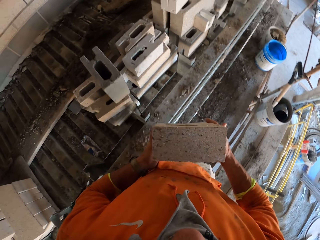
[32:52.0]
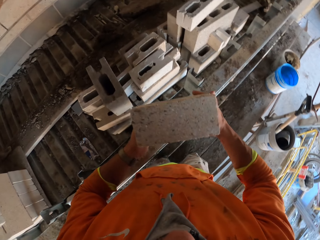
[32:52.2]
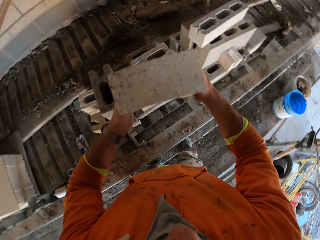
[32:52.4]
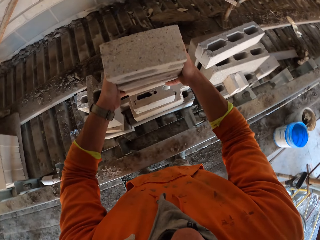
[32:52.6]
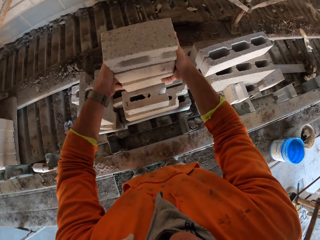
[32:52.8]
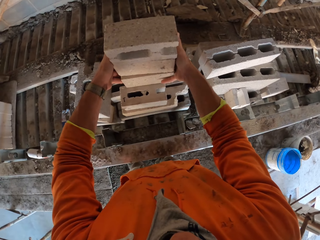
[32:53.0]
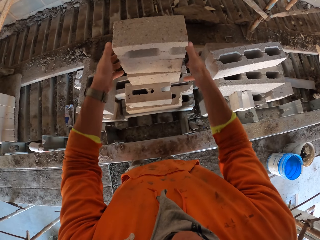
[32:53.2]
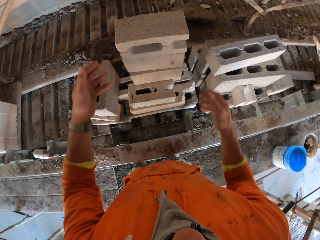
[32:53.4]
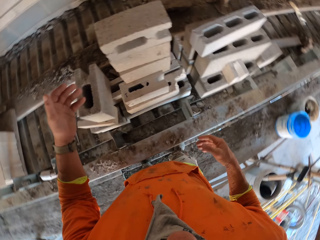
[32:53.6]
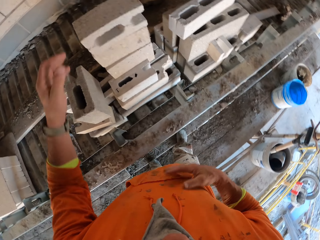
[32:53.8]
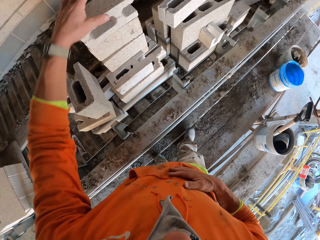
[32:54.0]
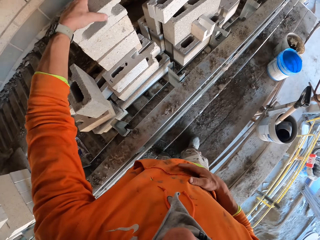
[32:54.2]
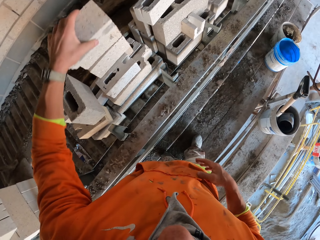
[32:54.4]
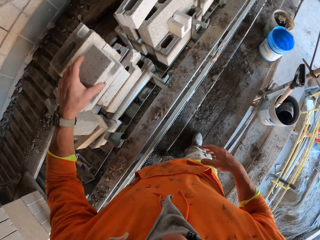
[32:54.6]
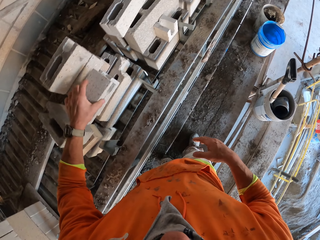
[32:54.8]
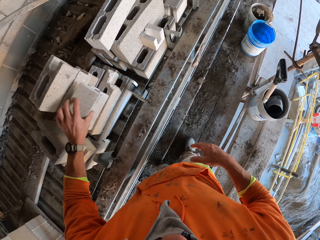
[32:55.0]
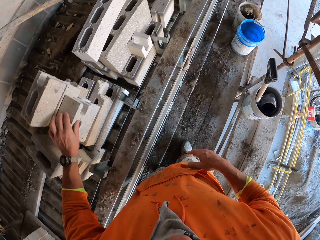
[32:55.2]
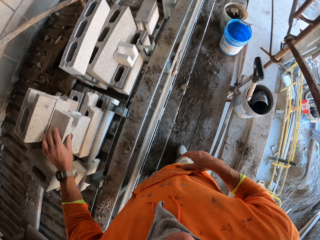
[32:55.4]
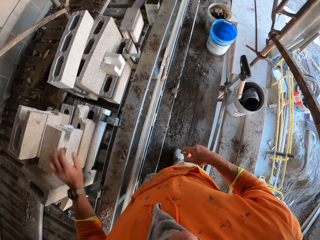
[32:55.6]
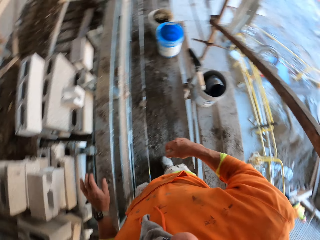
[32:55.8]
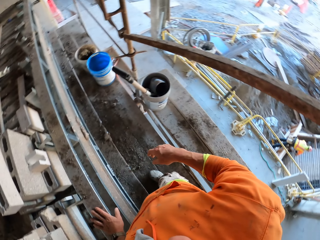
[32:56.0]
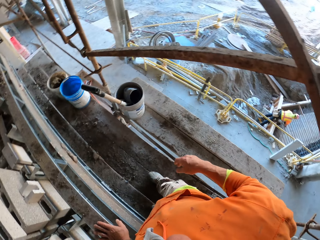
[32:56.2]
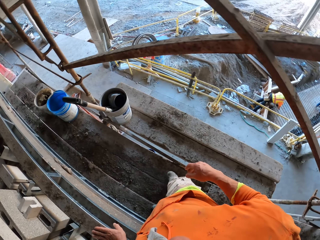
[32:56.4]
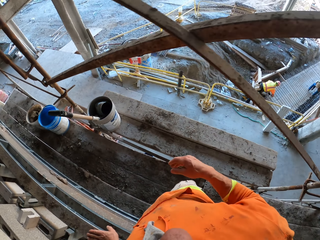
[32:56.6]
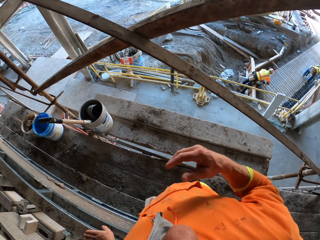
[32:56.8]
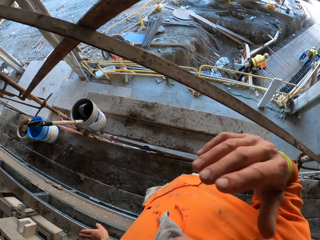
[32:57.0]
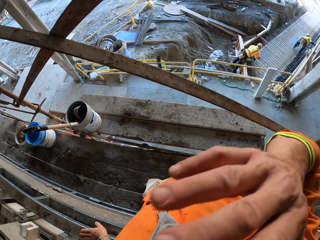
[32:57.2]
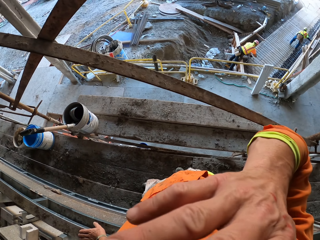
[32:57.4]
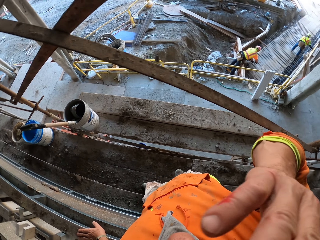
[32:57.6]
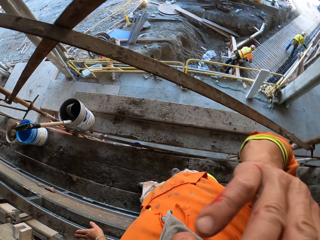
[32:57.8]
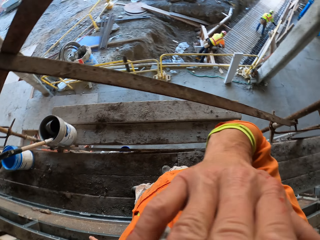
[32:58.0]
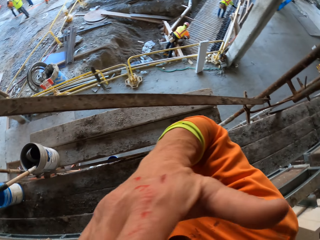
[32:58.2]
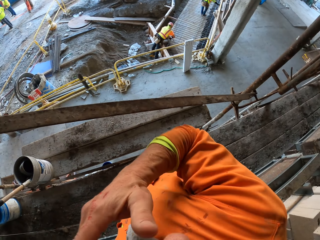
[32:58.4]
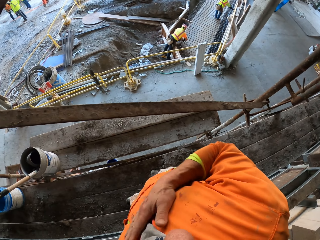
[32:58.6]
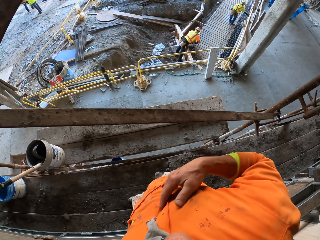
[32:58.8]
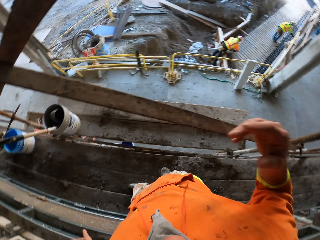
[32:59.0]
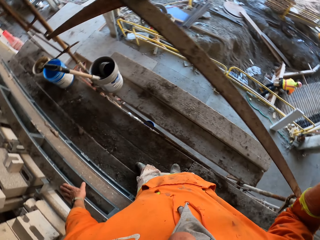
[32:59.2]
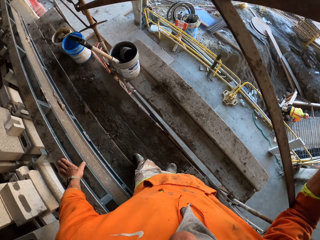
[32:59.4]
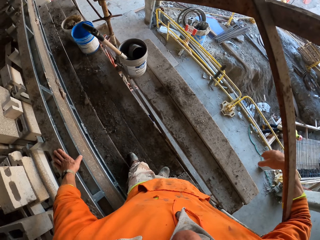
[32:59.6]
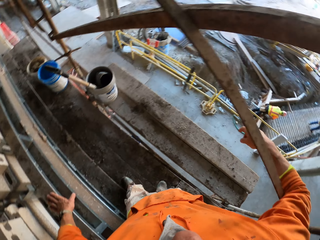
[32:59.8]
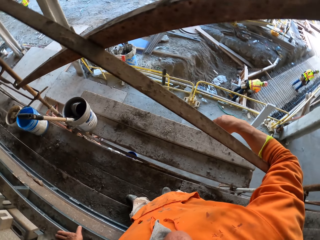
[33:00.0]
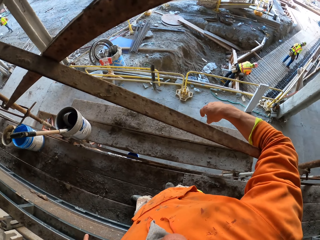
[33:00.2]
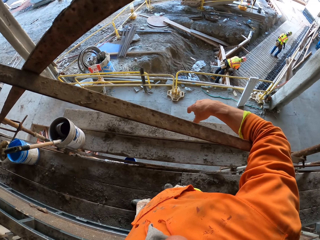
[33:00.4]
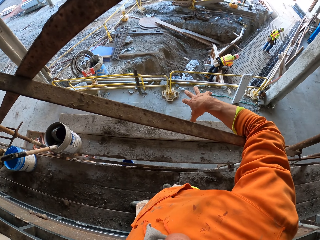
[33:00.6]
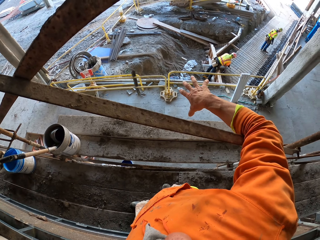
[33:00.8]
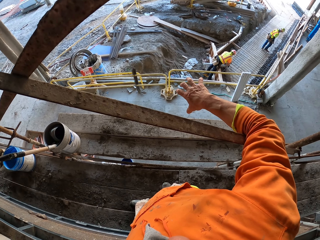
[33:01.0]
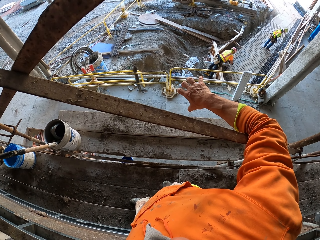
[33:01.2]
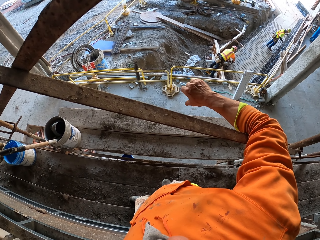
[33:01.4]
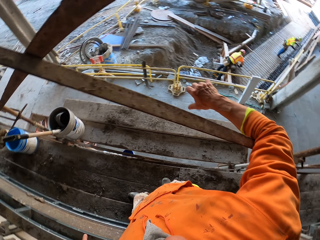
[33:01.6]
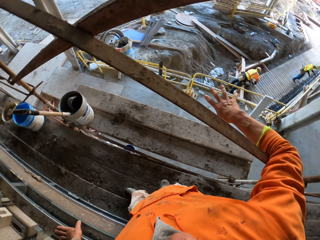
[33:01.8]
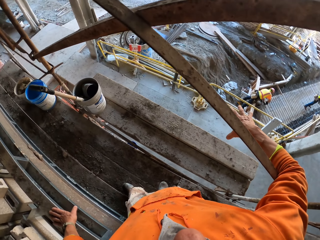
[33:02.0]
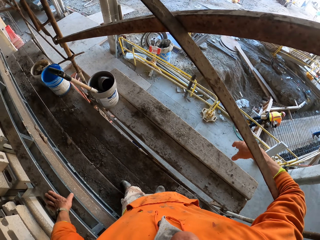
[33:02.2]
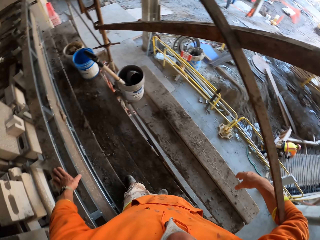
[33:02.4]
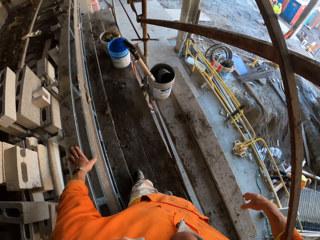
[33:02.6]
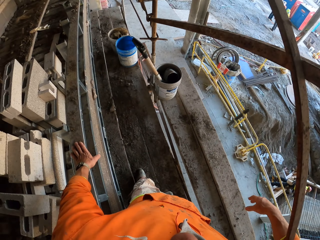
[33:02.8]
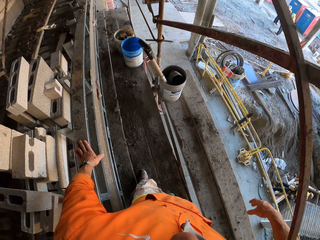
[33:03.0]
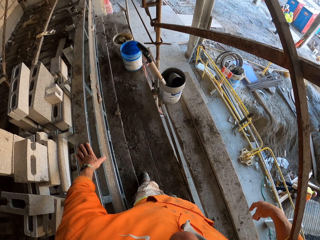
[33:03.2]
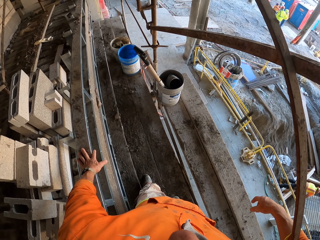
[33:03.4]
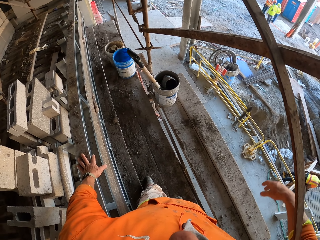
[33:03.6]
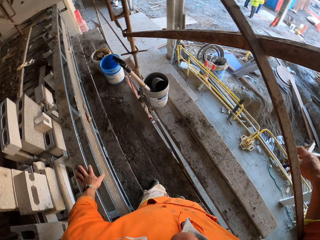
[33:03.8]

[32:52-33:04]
The camera wearer places the bricks on other bricks. He picks a block, piles the block, turns around, and looks around. He touches his face. He lifts the right hand. A man works on the other side. The camera wearer looks around. He rests a hand on the scaffolding. He stretches a hand and moves the fingers.

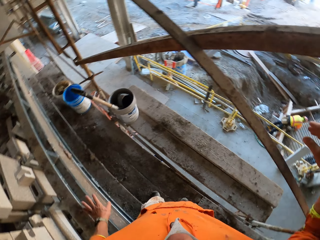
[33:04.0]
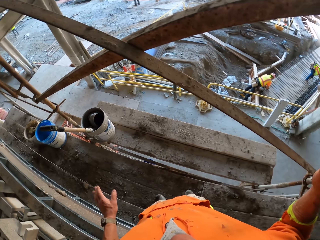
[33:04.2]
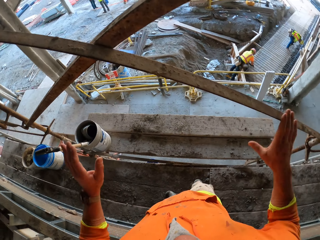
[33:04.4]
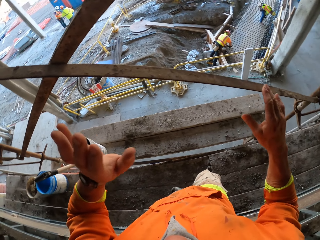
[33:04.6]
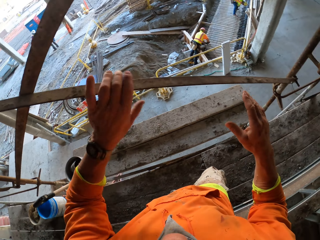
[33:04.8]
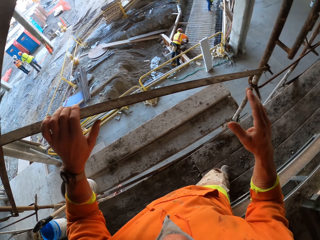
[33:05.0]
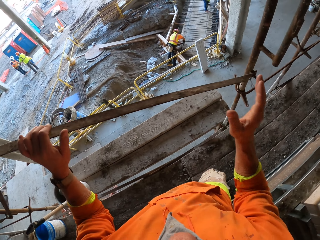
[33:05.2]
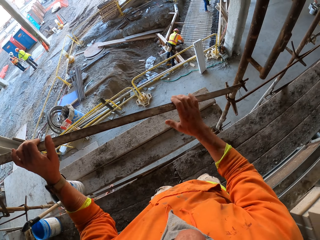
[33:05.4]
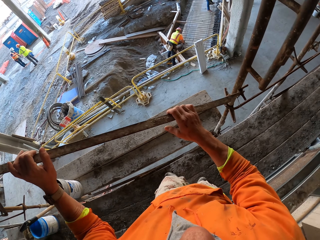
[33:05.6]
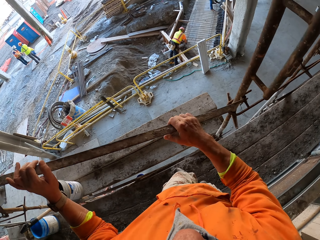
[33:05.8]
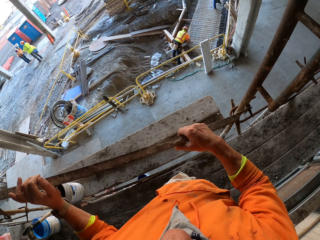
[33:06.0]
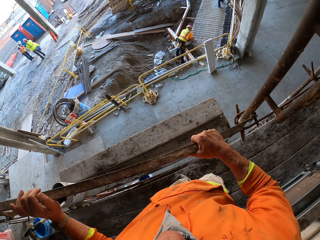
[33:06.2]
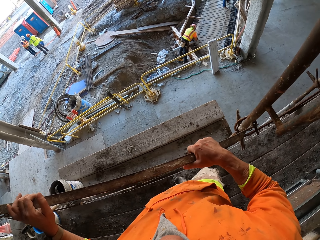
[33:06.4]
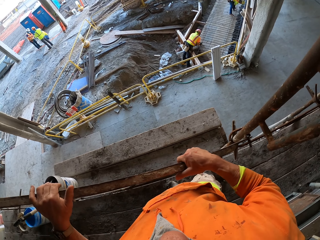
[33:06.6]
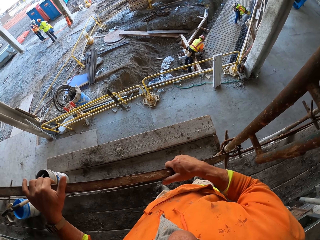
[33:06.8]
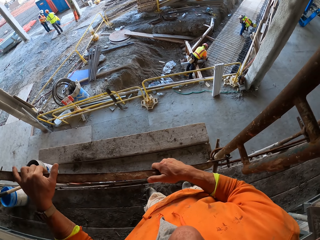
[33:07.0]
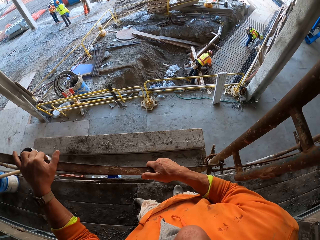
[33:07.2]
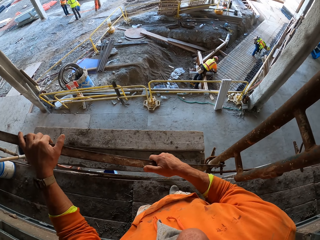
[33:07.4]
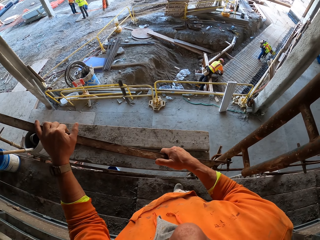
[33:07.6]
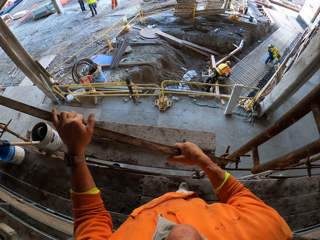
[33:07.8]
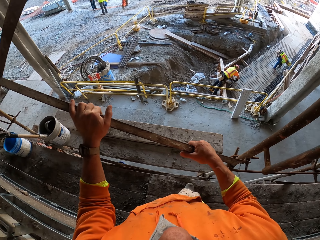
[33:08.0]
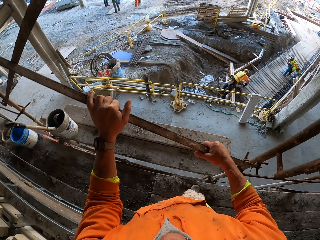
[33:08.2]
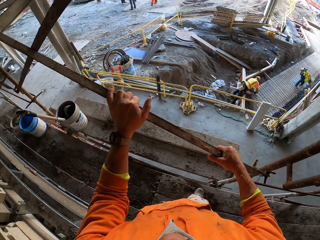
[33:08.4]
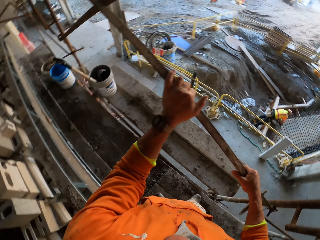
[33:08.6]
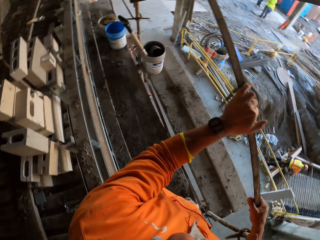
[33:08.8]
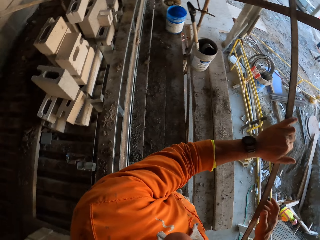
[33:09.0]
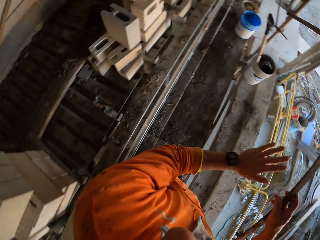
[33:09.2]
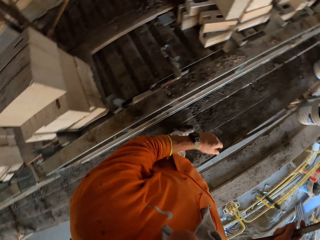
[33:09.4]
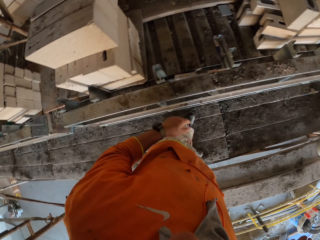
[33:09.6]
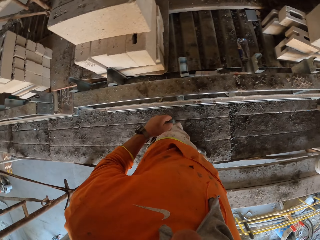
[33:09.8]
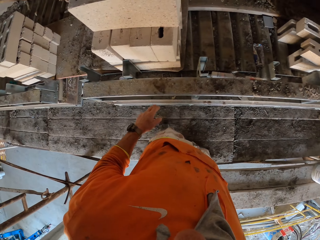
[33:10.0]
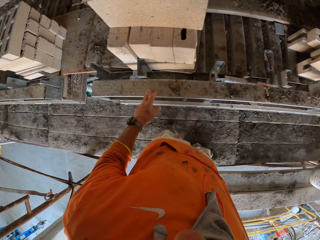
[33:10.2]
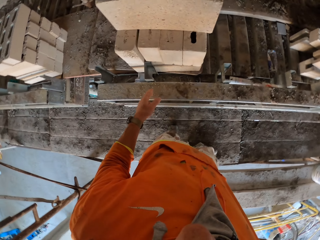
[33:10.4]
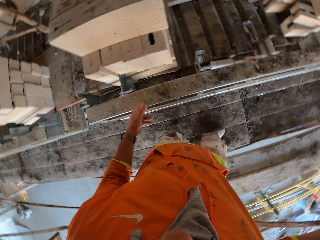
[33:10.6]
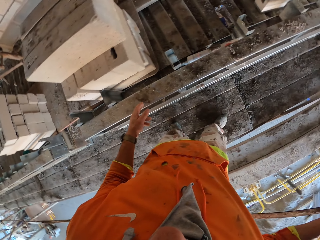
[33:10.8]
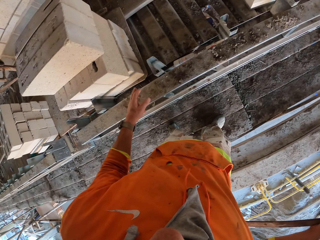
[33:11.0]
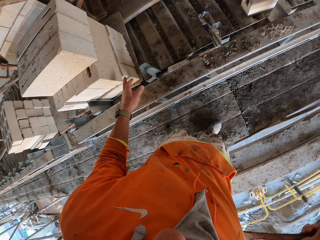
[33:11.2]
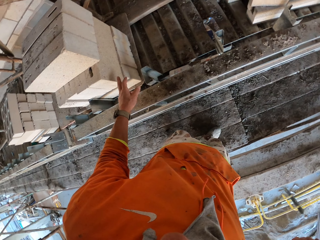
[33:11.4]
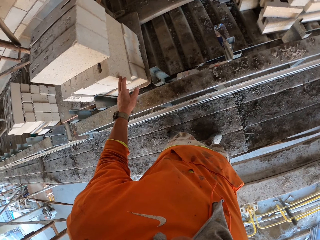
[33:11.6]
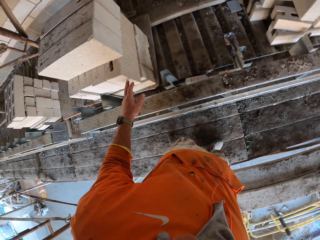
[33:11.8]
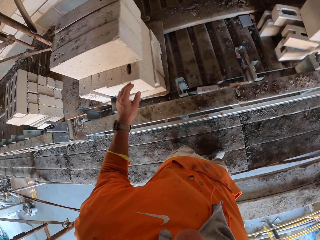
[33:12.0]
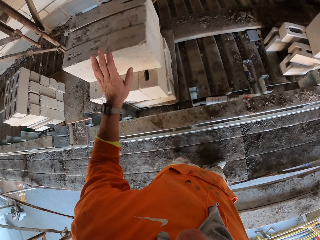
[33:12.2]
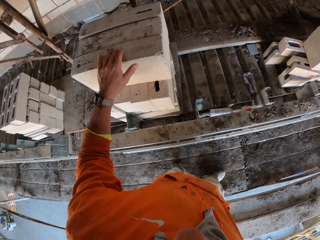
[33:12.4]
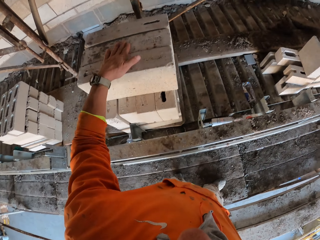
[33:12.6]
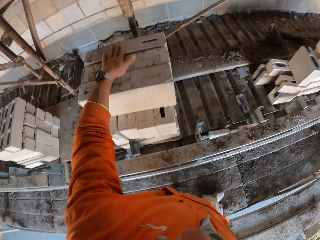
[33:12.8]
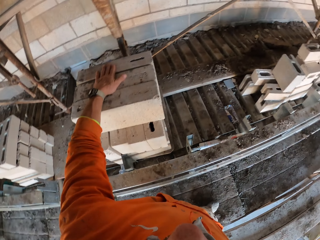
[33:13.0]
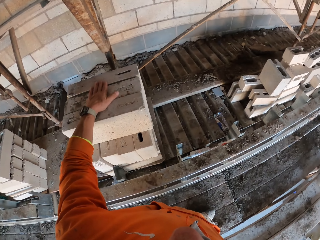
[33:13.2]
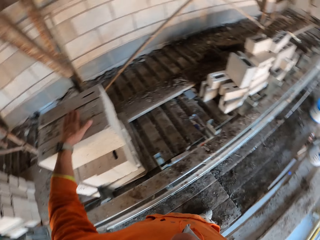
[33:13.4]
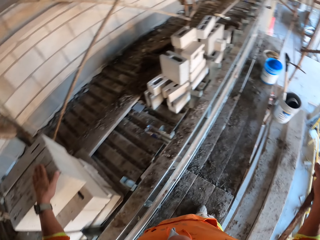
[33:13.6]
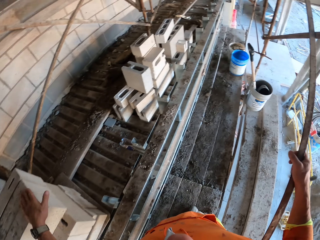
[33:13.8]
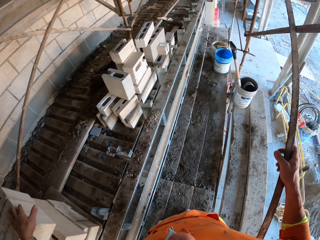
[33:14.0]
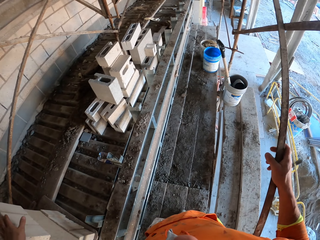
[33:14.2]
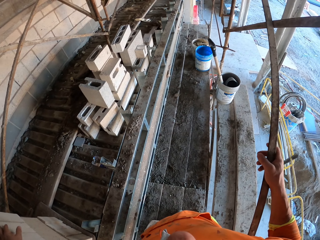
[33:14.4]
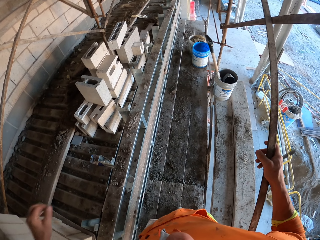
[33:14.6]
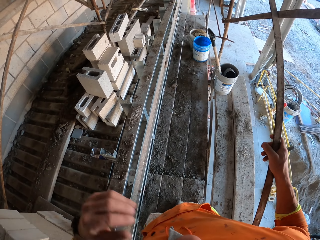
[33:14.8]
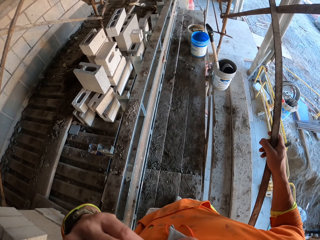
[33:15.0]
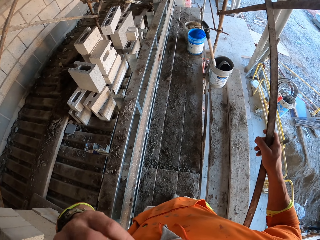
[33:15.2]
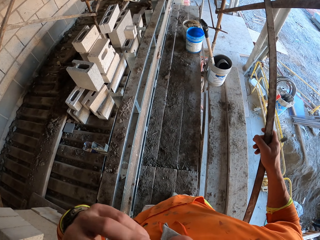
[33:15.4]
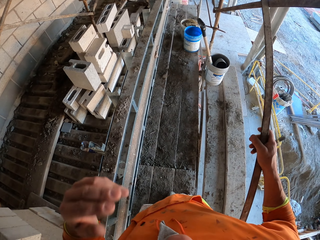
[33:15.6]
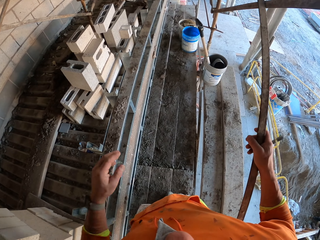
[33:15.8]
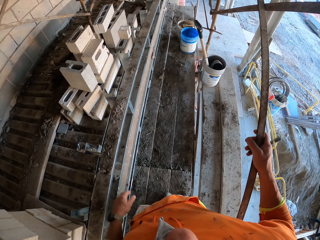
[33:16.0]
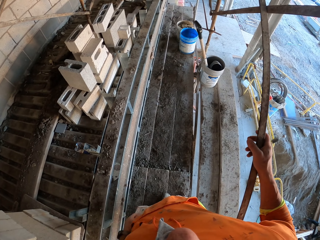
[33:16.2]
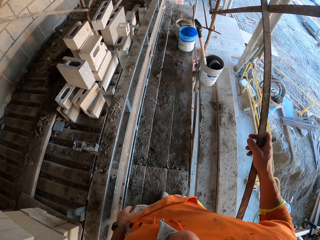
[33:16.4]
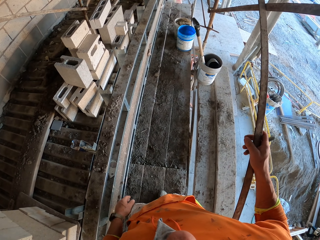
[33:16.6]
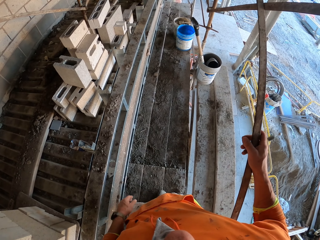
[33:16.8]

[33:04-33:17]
The camera wearer removes a hand from the scaffolding. They touch the scaffolding, hold the scaffolding, hit the scaffolding, and move closer to the scaffolding. A man hits something. The camera wearer looks around. They touch a wooden board. They touch a block. They touch the bricks or blocks with the left hand. They move a hand to the face. They lower a hand.
